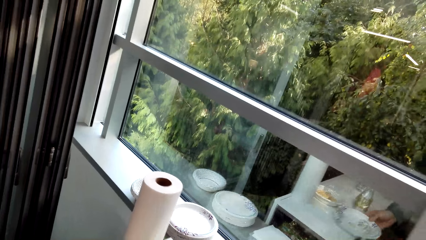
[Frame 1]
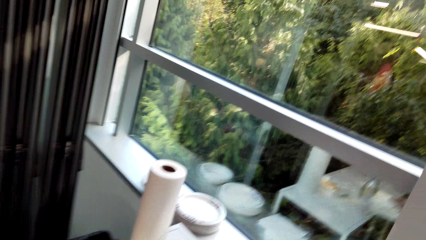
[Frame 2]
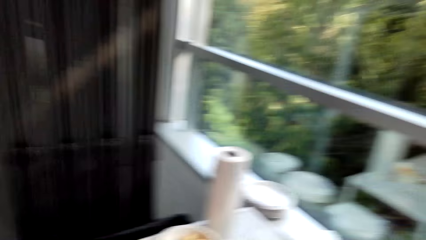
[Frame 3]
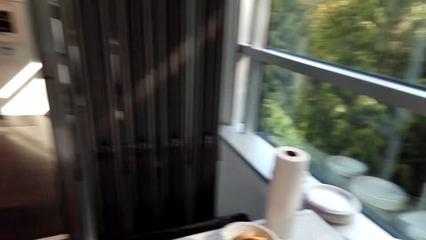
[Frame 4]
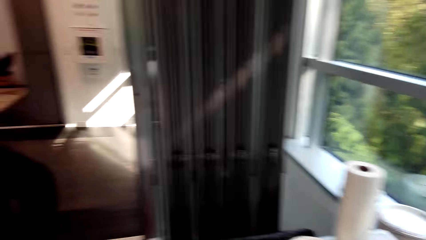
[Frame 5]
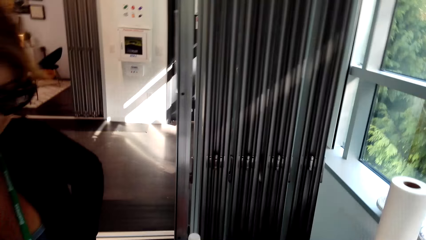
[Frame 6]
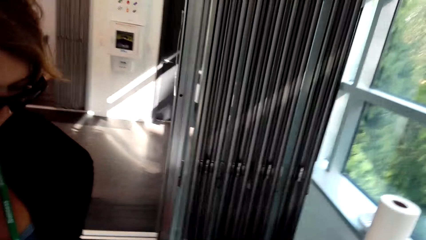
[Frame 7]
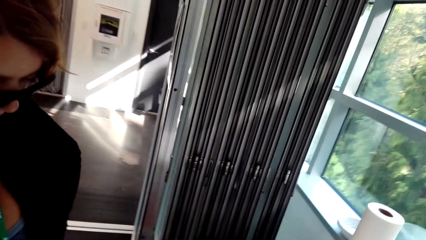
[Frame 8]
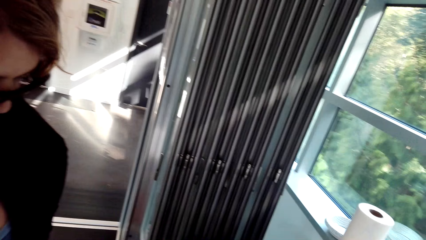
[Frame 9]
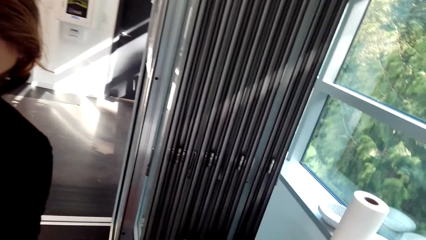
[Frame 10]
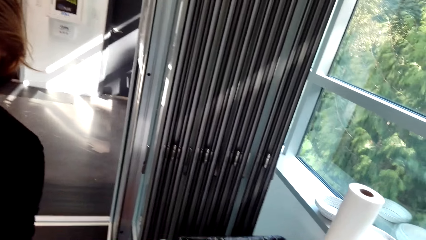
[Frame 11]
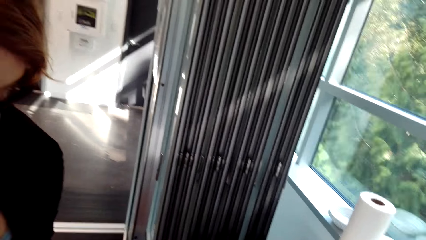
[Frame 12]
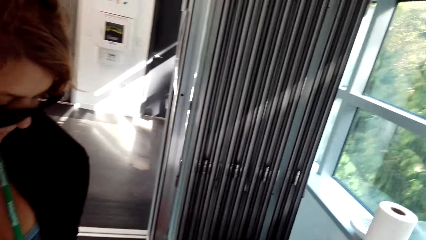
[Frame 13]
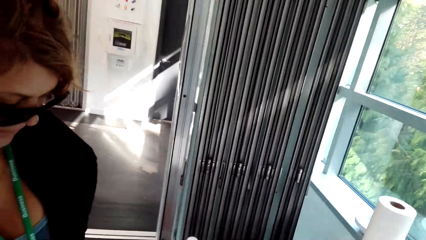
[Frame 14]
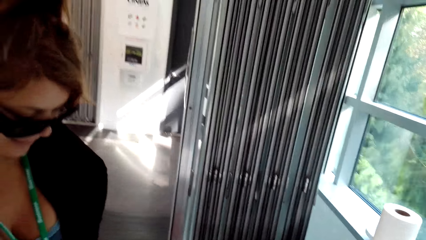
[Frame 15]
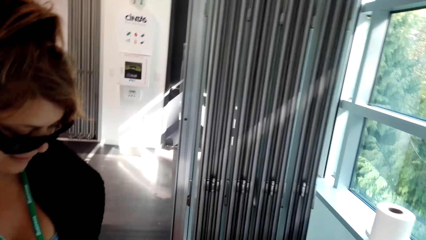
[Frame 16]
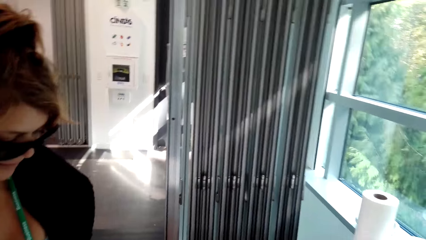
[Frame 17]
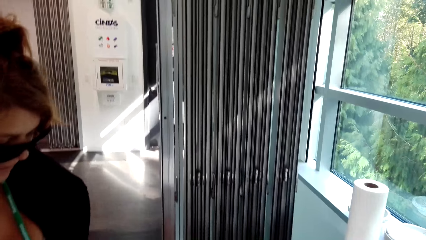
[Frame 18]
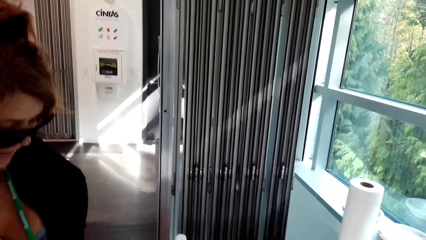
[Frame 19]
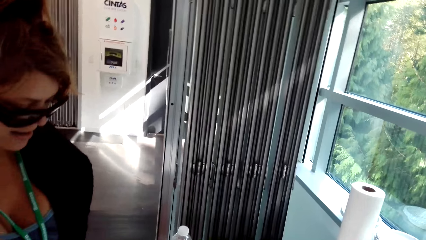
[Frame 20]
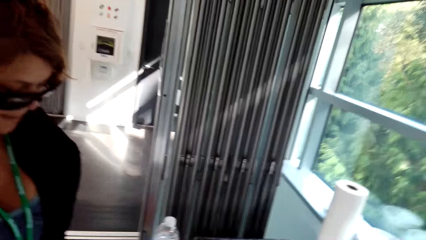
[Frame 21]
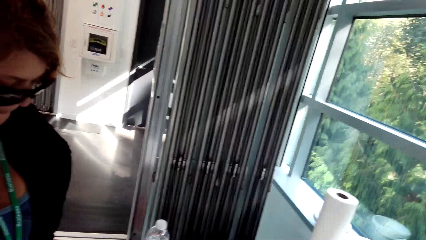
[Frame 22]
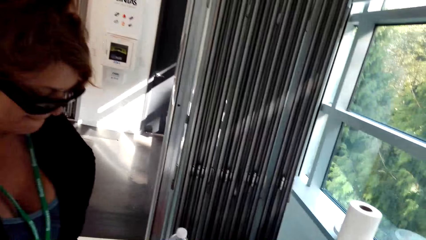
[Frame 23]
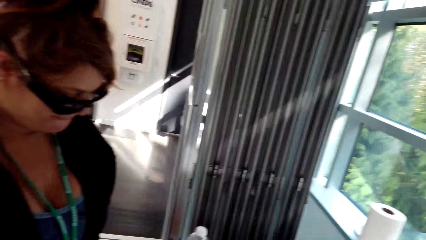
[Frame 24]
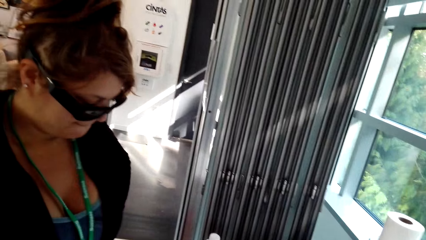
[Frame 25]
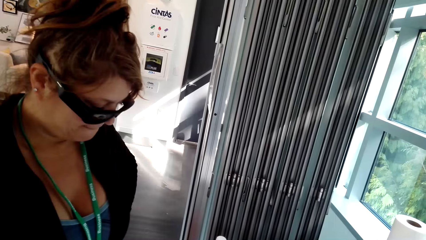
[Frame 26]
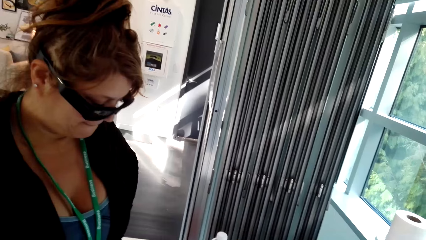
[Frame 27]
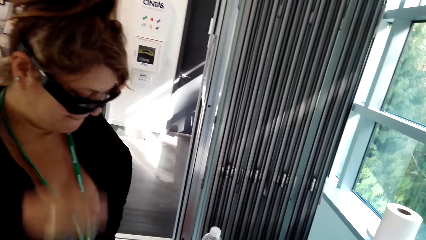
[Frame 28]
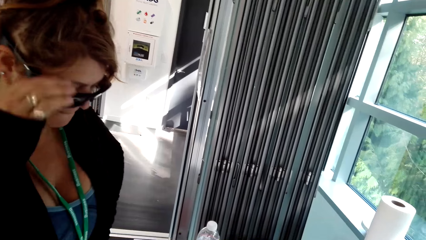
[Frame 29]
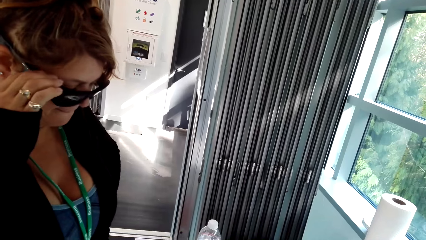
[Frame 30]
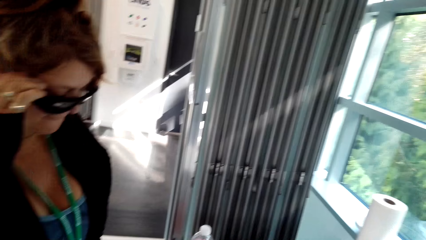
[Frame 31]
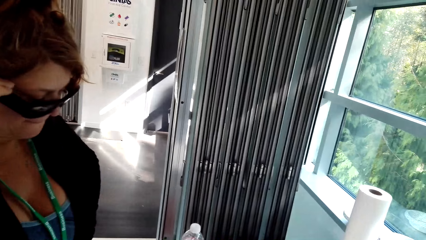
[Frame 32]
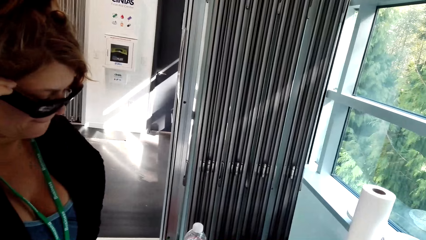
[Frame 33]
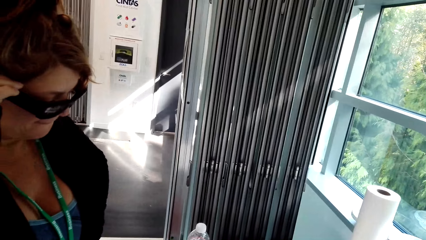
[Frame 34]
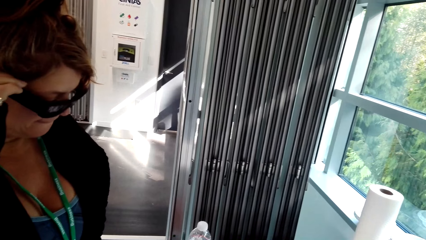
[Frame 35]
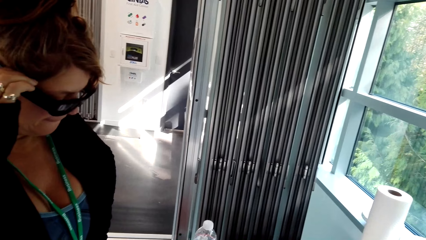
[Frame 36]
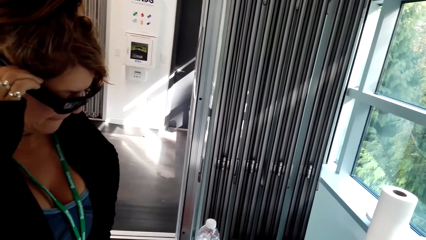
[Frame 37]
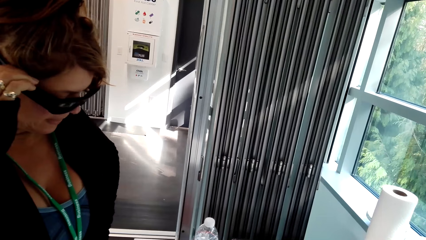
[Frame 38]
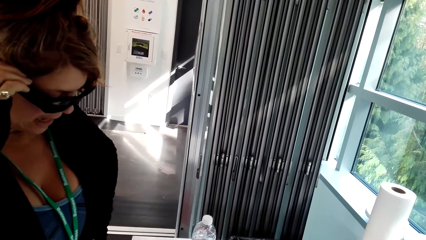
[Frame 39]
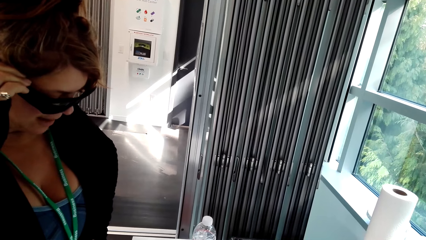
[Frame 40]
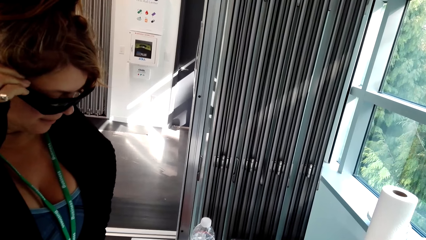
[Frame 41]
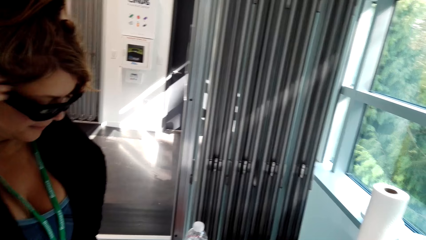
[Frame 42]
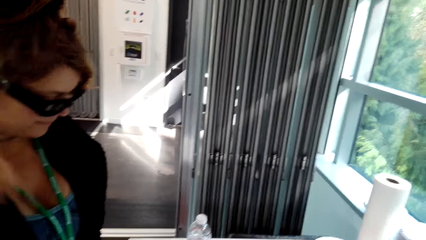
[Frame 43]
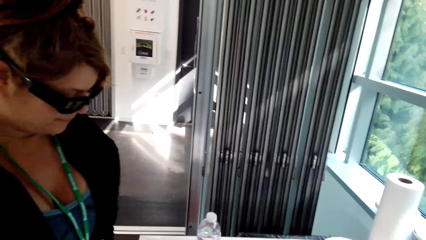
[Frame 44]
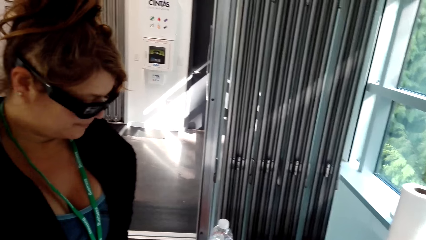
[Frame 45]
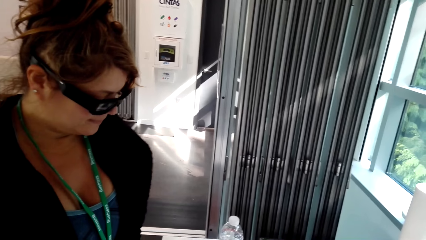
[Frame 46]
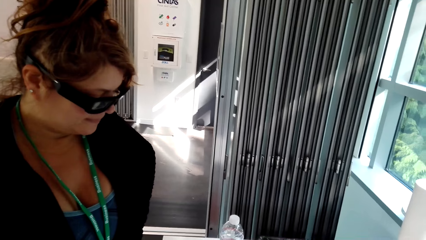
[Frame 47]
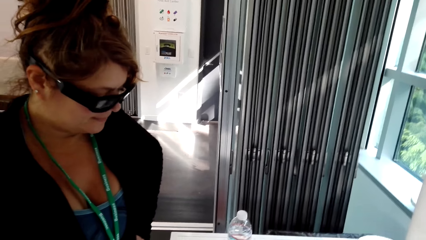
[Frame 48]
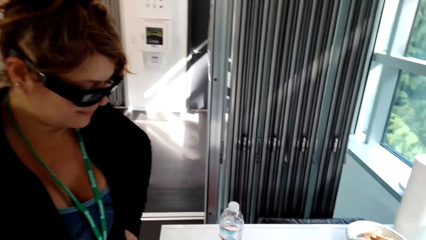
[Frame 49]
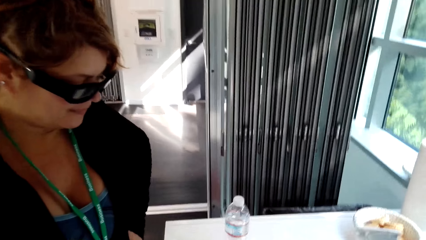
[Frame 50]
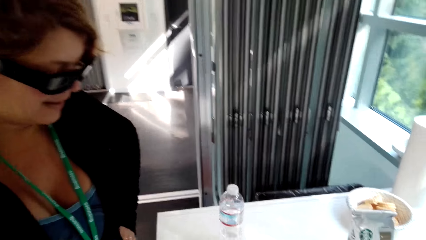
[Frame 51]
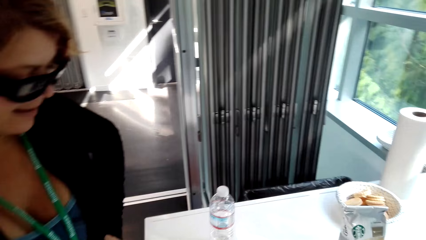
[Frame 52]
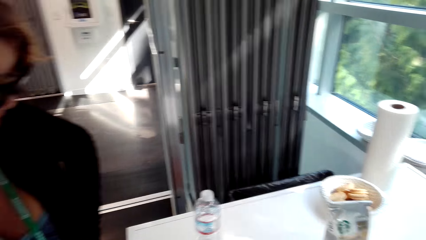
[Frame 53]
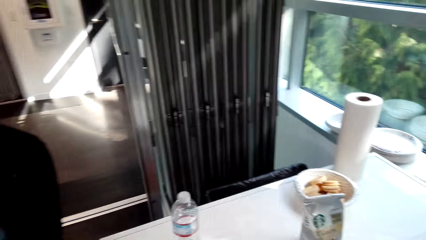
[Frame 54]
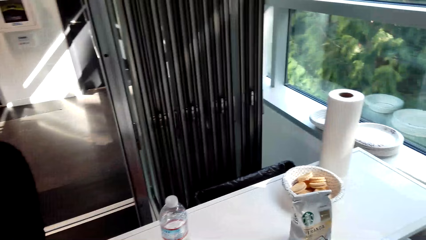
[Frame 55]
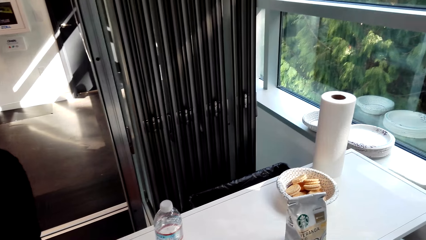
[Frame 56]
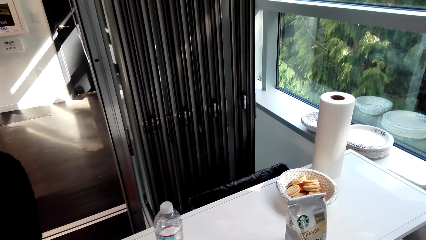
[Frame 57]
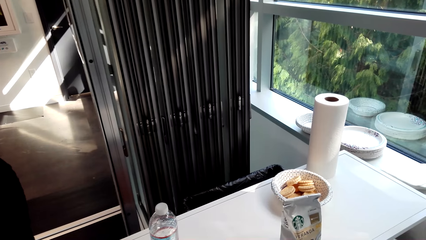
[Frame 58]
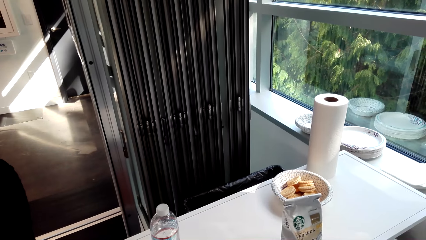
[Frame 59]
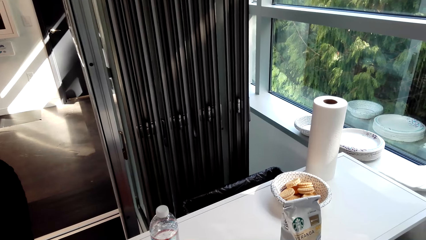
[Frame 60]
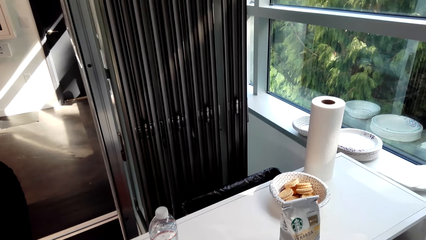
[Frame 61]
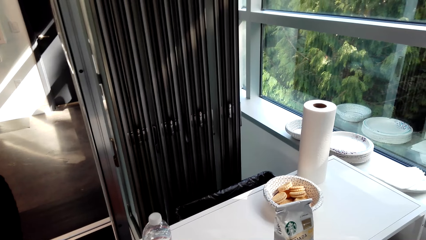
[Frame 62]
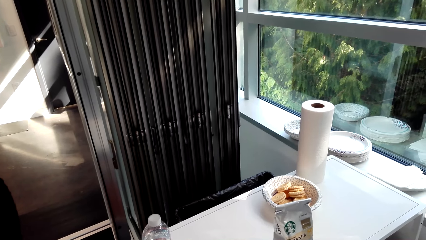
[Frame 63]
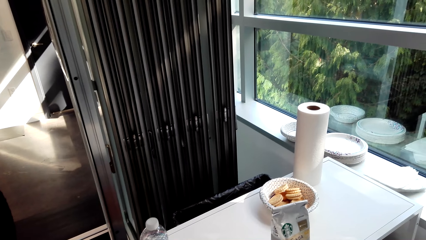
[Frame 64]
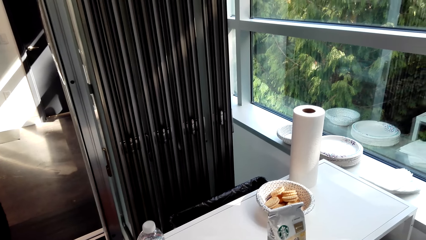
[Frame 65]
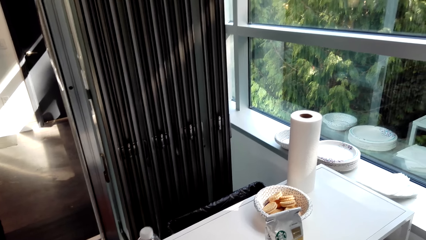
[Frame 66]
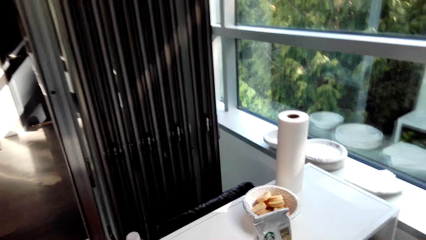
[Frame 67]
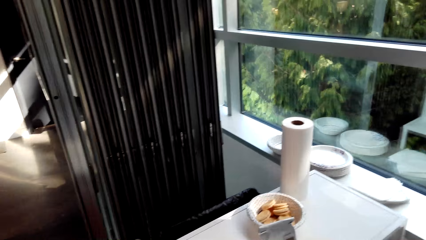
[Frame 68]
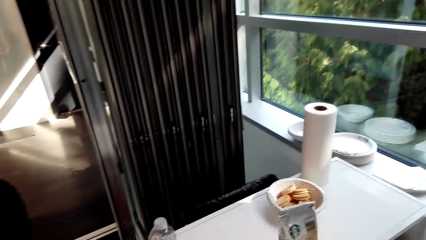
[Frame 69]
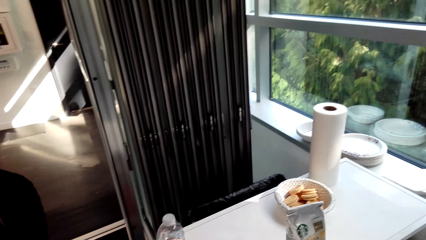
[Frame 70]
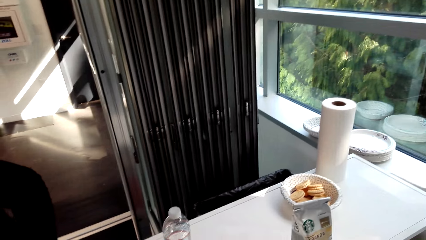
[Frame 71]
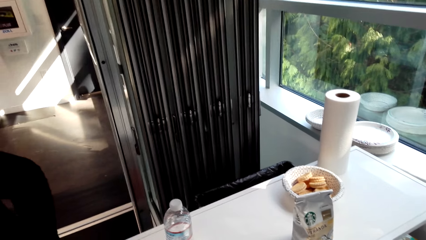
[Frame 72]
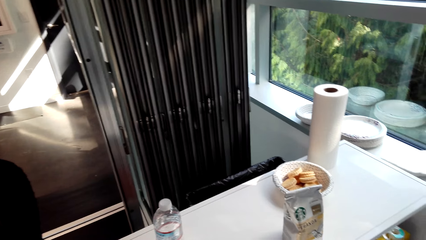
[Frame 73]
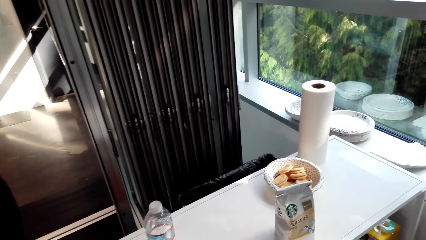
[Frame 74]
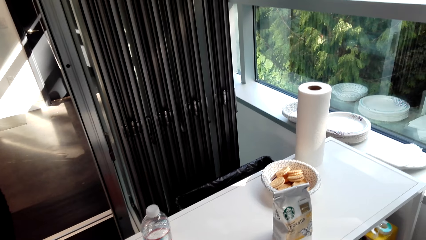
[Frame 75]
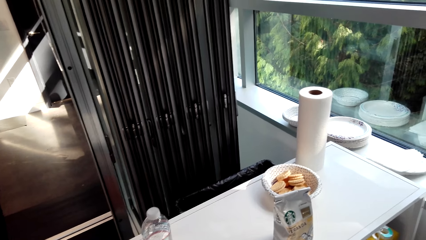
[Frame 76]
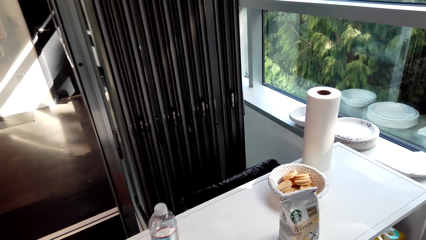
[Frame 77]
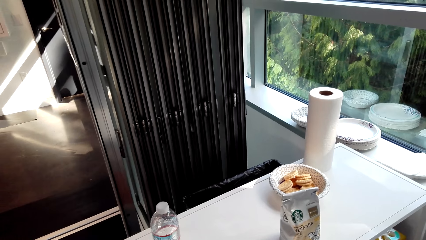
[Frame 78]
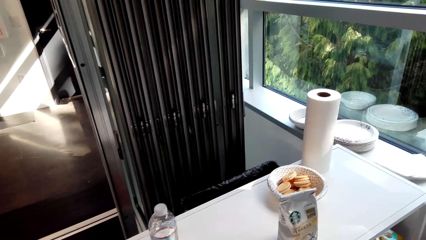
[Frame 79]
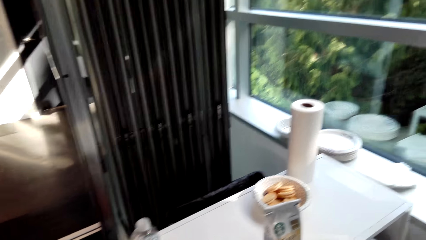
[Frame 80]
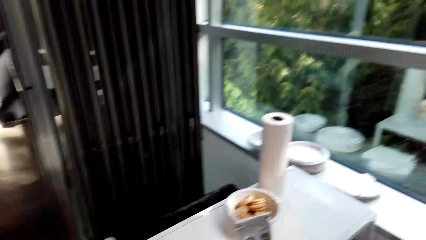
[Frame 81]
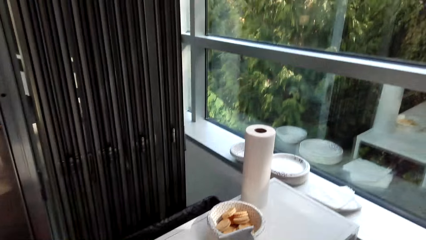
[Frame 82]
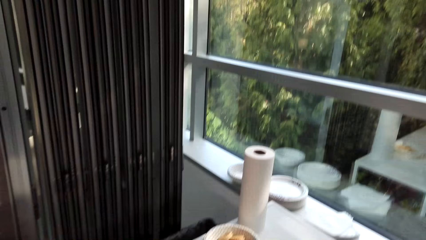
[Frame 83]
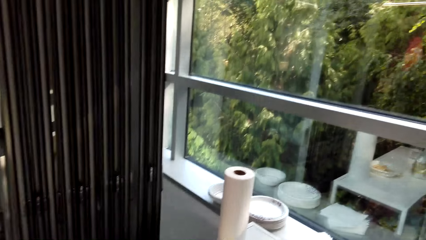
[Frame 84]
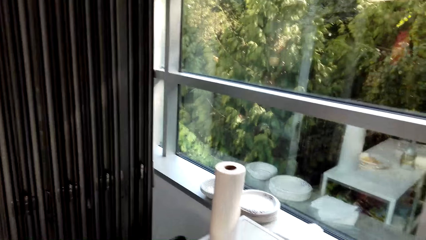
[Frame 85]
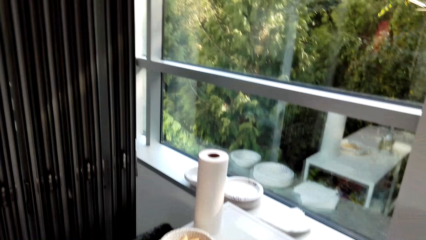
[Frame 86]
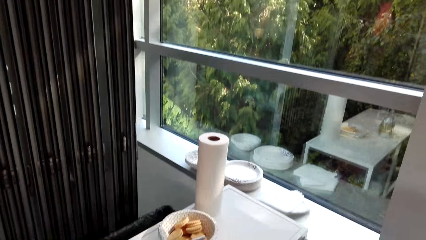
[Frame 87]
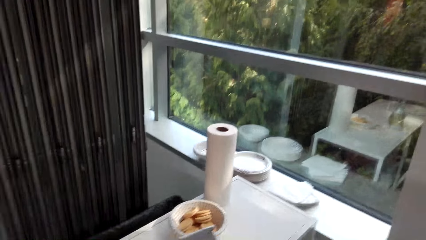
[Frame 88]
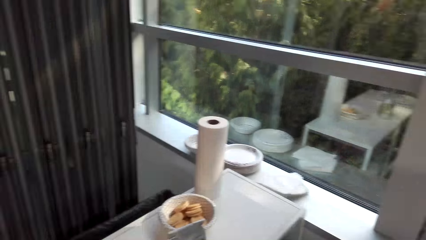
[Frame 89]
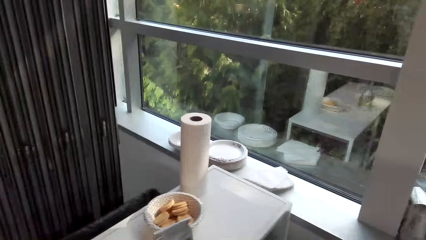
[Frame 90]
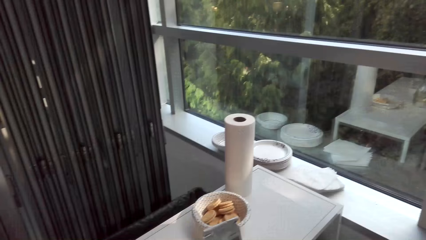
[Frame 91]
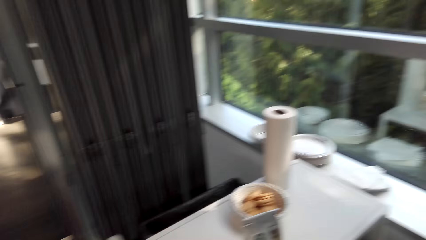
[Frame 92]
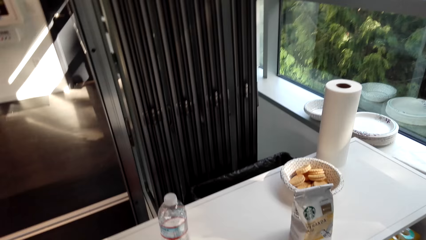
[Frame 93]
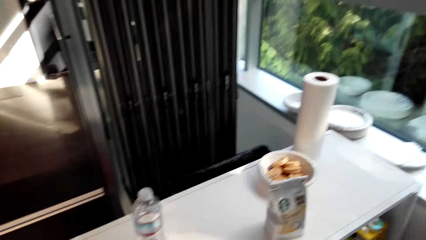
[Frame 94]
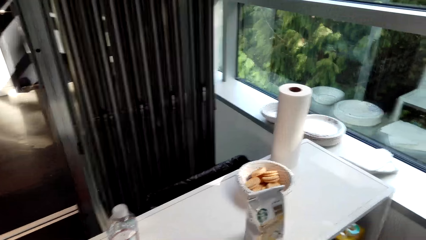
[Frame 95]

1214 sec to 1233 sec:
The camera wearer moves the camera around the kitchen. They converse with a woman. The woman touches the camera. The camera wearer converses with the woman.
